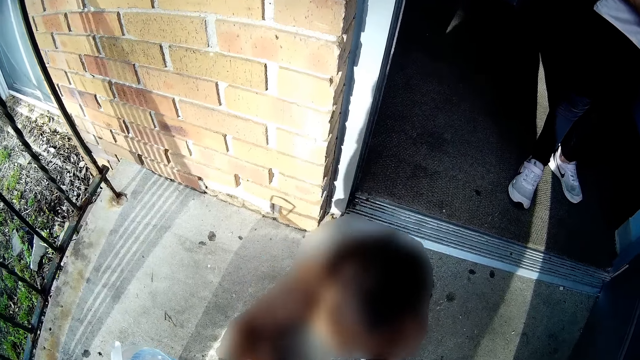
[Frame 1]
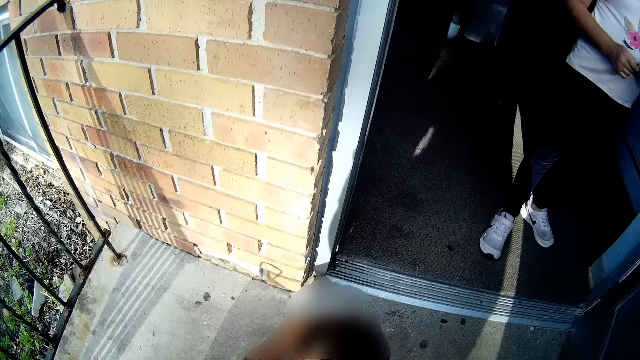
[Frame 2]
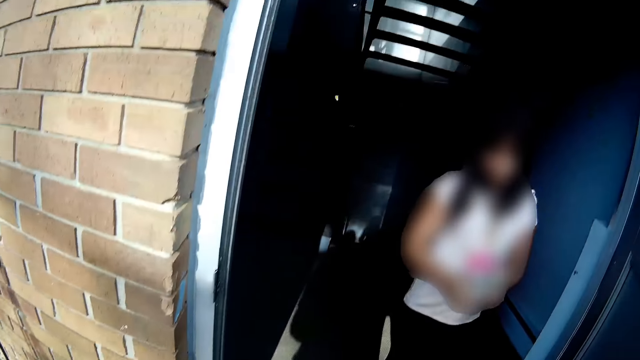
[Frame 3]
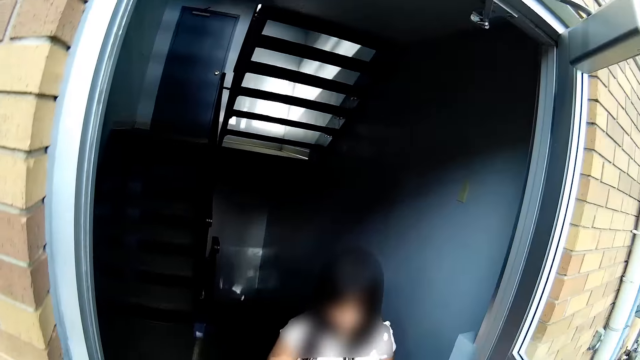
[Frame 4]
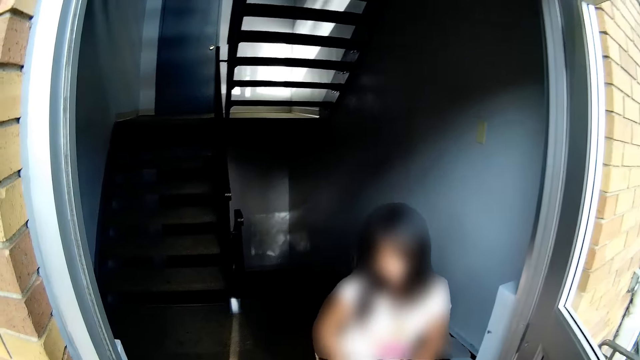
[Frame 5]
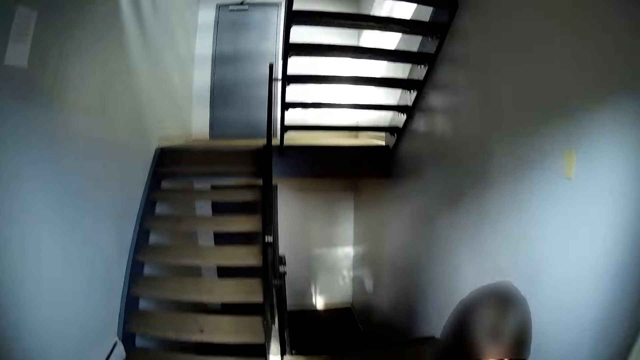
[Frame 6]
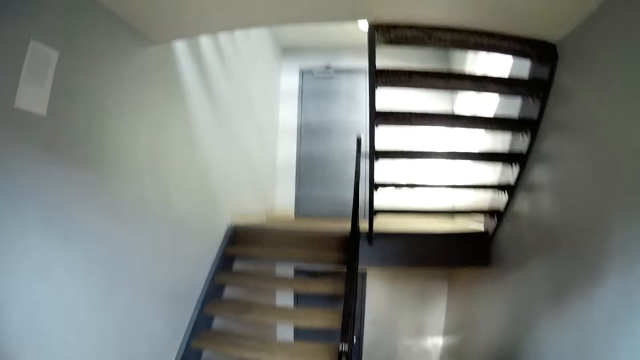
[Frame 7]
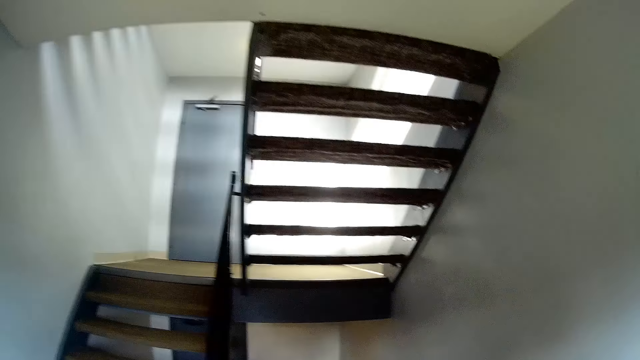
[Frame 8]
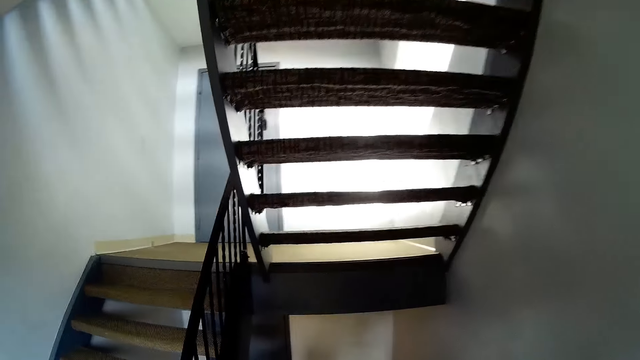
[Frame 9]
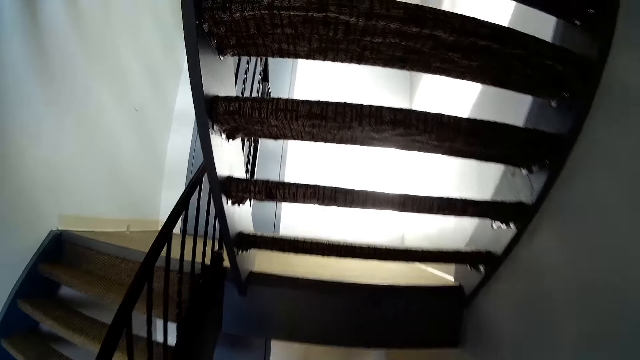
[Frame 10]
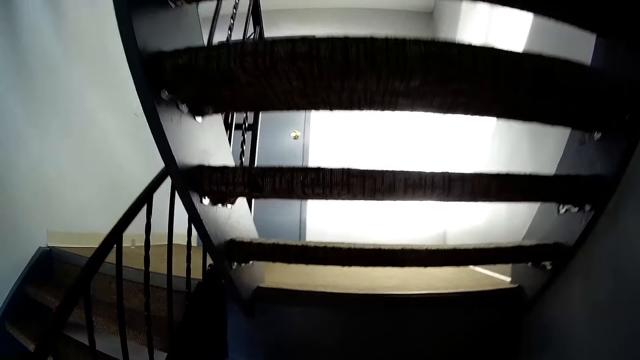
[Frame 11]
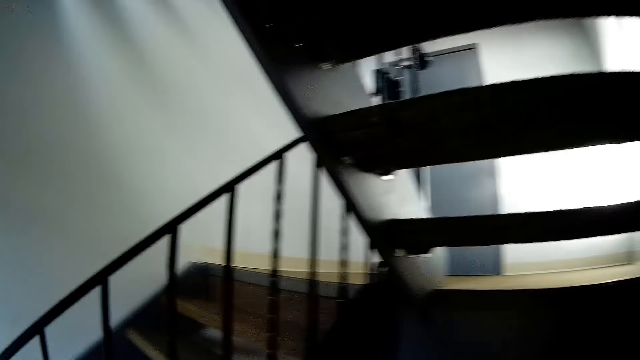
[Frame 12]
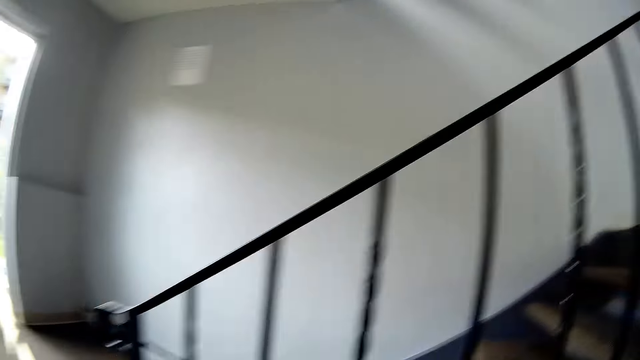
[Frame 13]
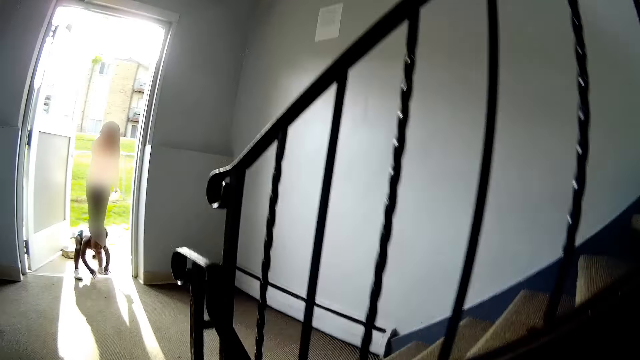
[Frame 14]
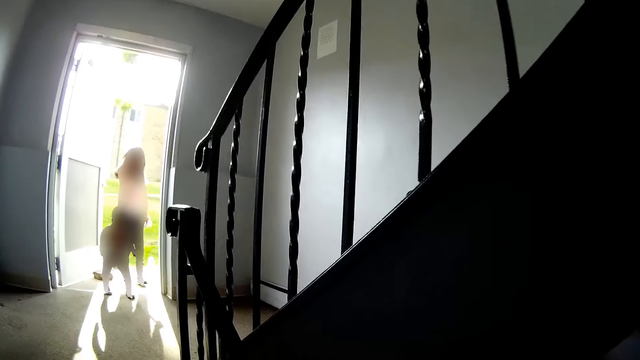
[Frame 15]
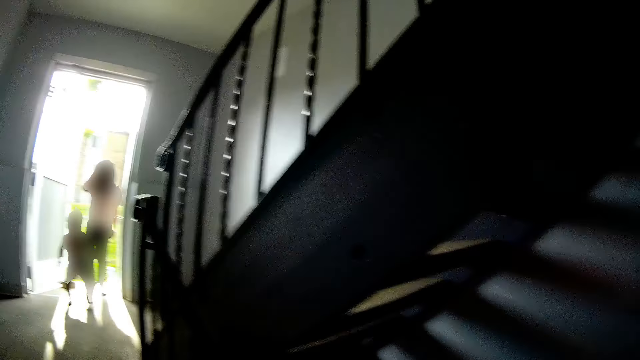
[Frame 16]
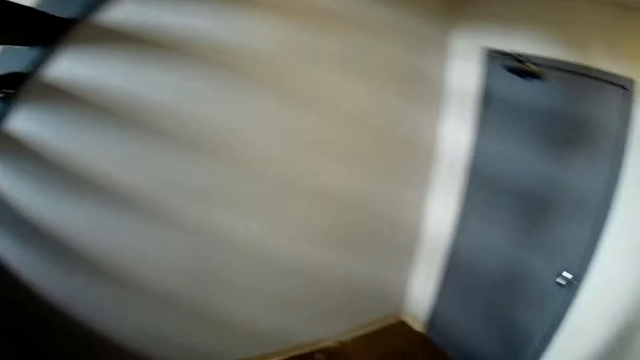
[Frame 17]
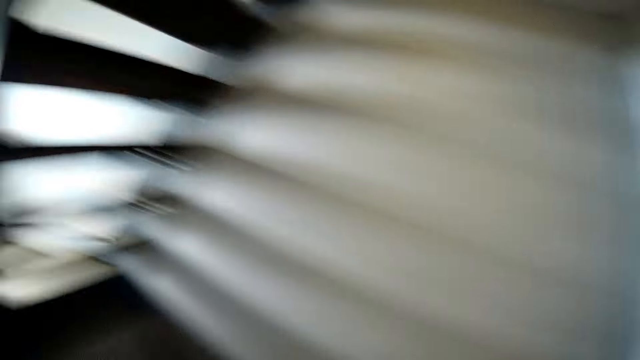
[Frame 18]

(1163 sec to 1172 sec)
The camera wearer walks into the building. They go down the staircase. They talk to a child.

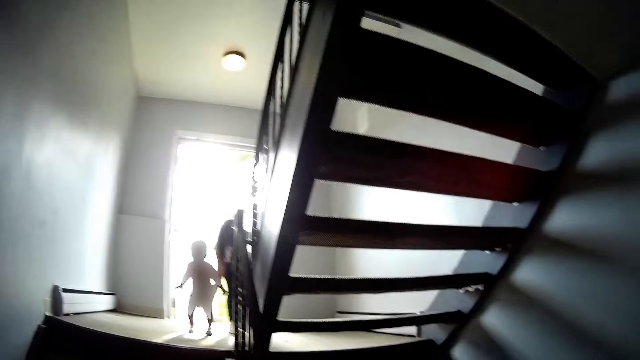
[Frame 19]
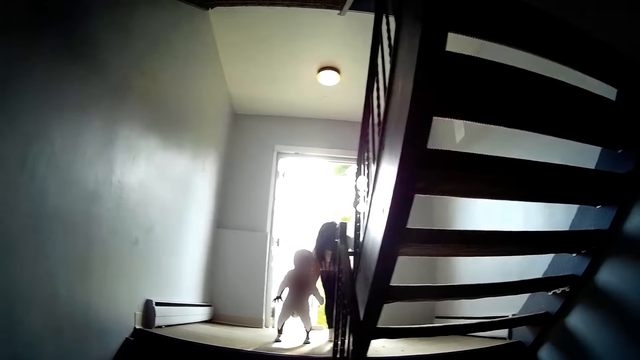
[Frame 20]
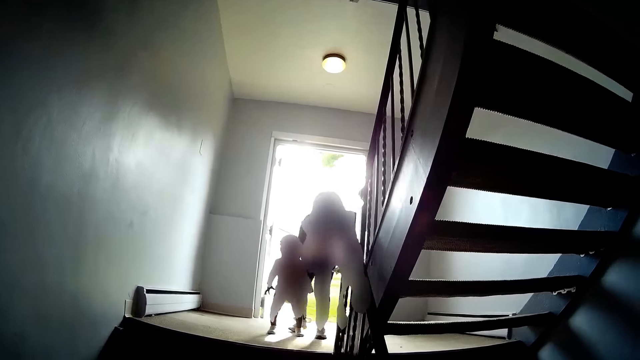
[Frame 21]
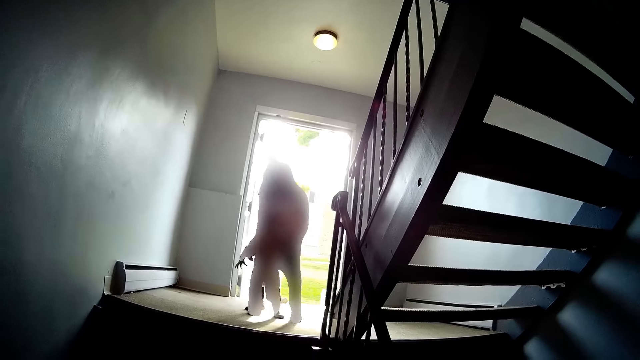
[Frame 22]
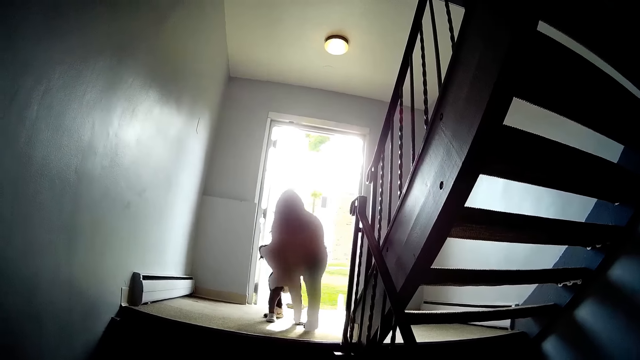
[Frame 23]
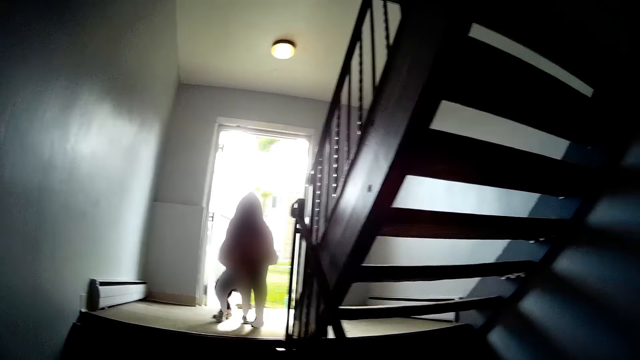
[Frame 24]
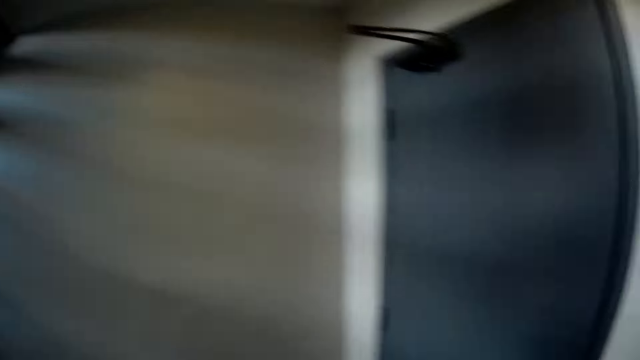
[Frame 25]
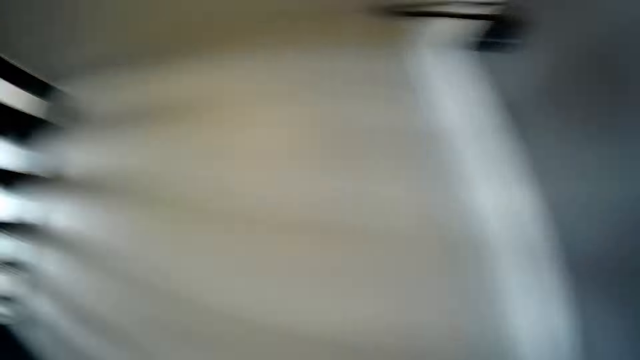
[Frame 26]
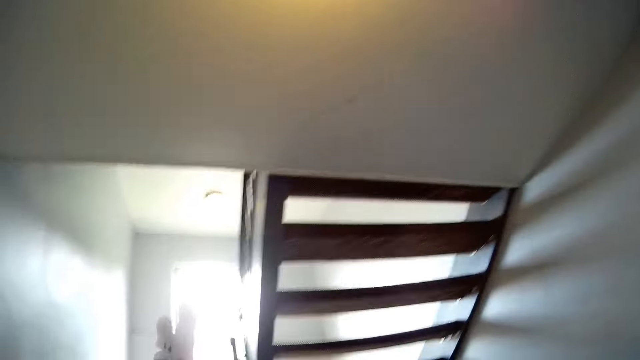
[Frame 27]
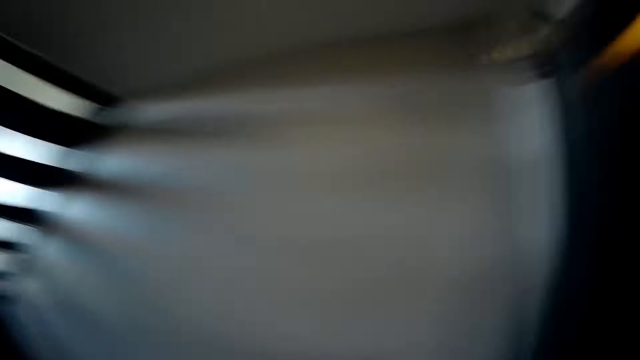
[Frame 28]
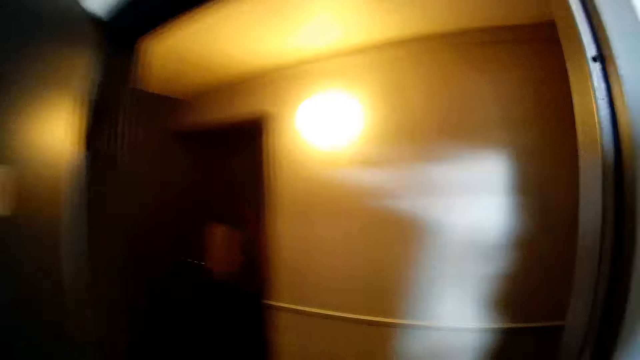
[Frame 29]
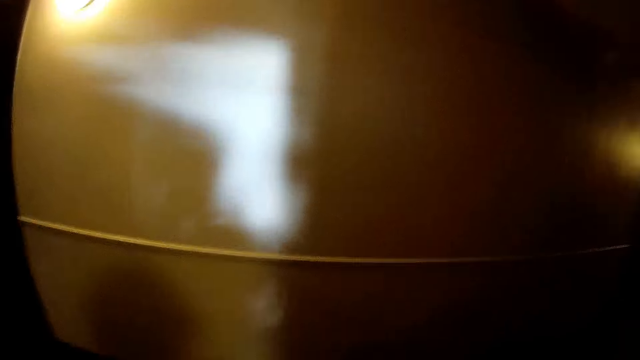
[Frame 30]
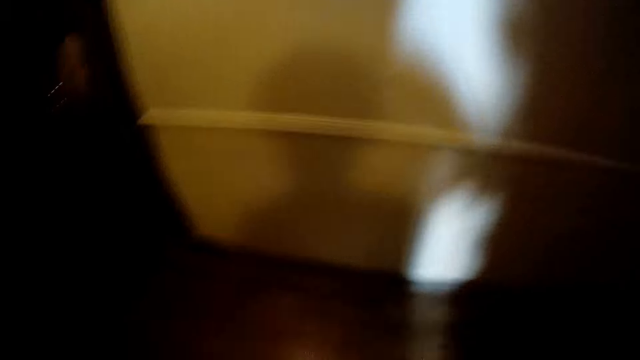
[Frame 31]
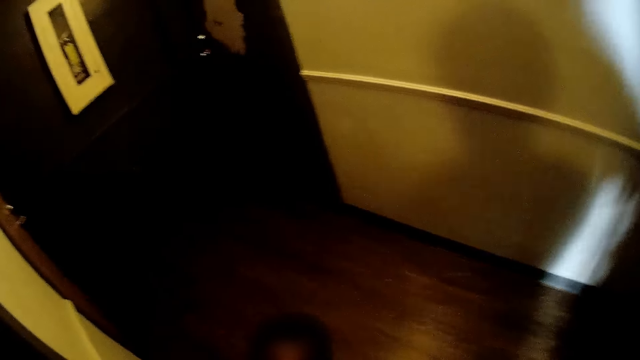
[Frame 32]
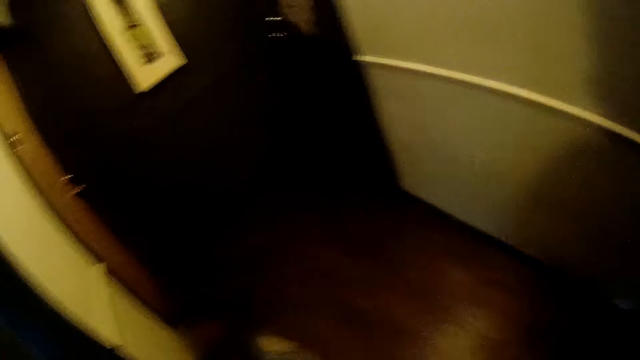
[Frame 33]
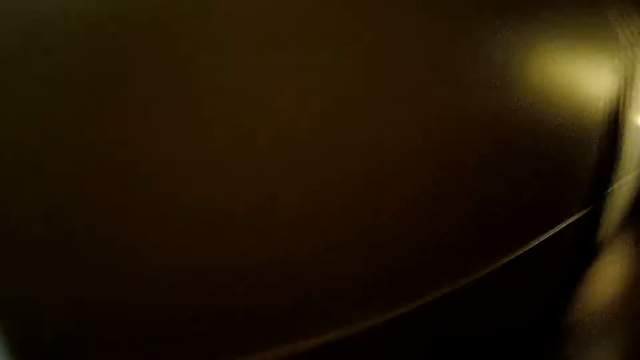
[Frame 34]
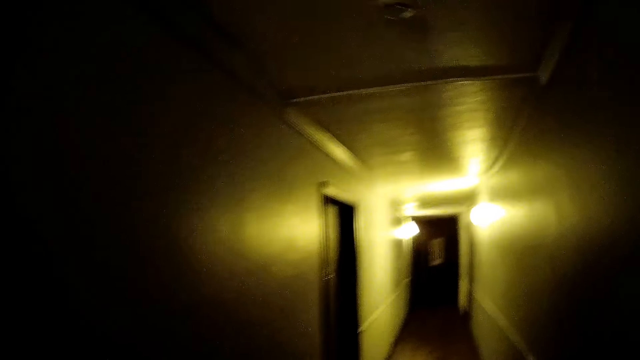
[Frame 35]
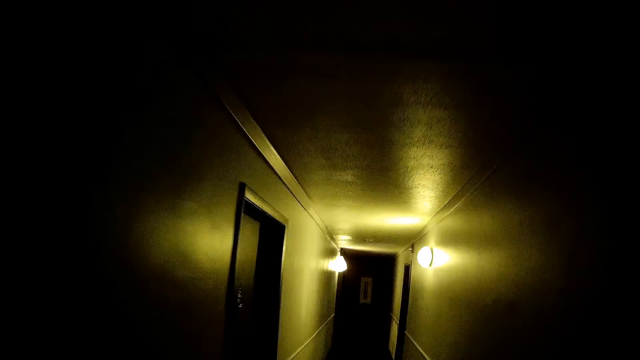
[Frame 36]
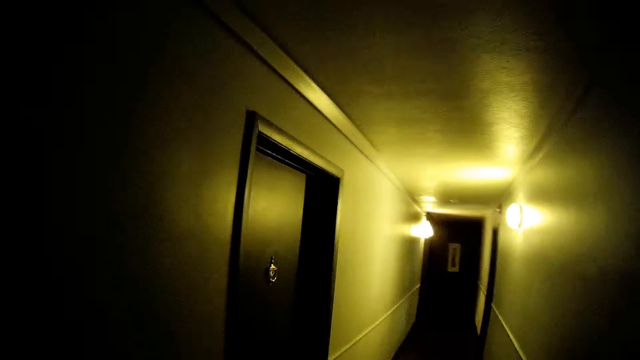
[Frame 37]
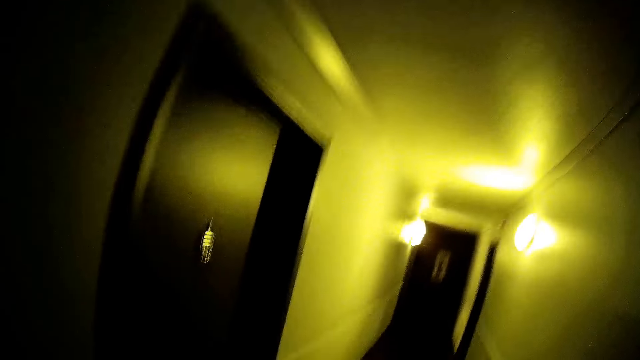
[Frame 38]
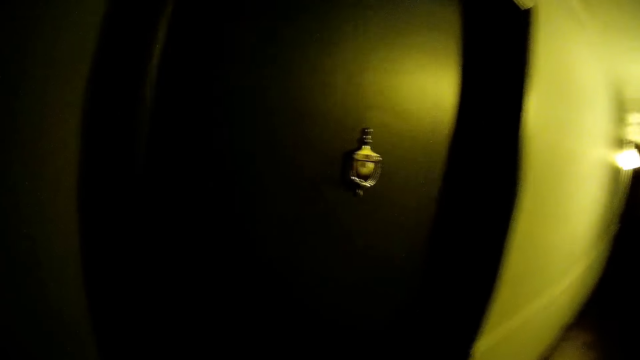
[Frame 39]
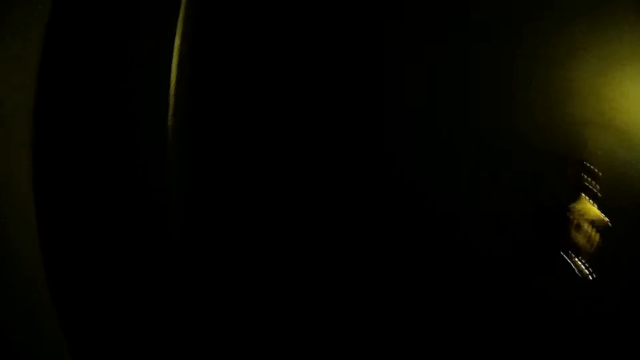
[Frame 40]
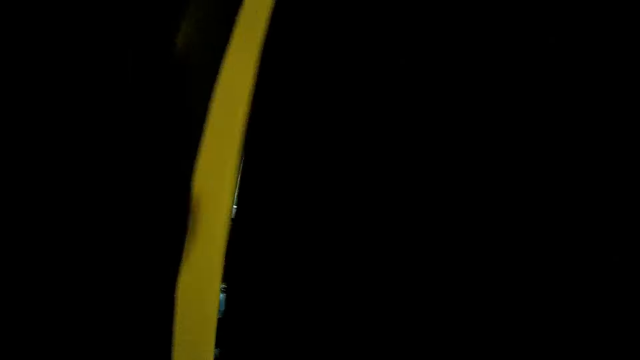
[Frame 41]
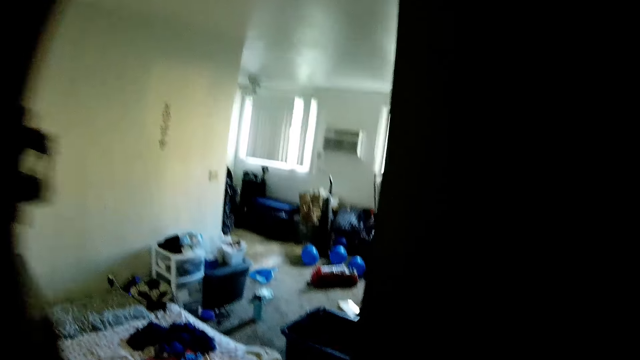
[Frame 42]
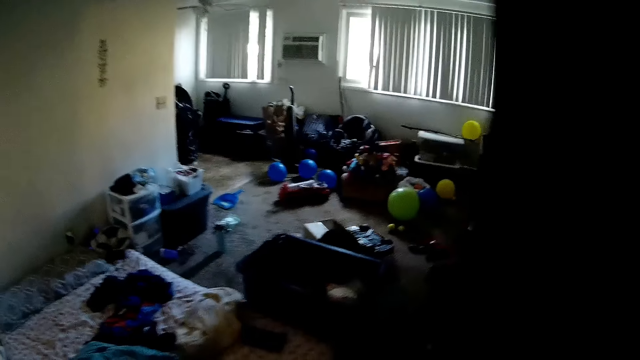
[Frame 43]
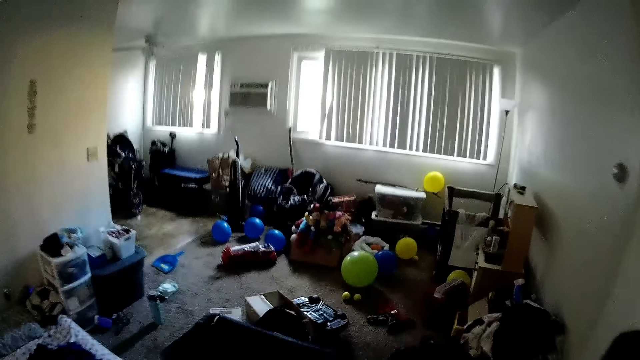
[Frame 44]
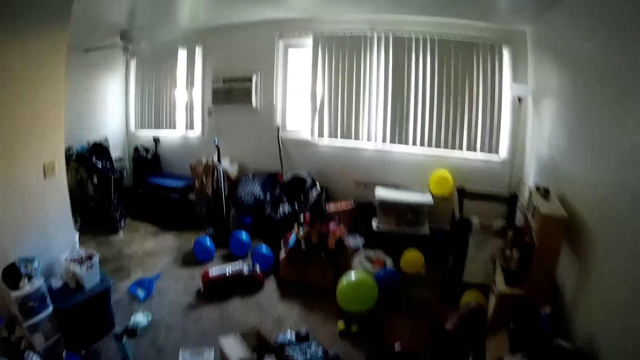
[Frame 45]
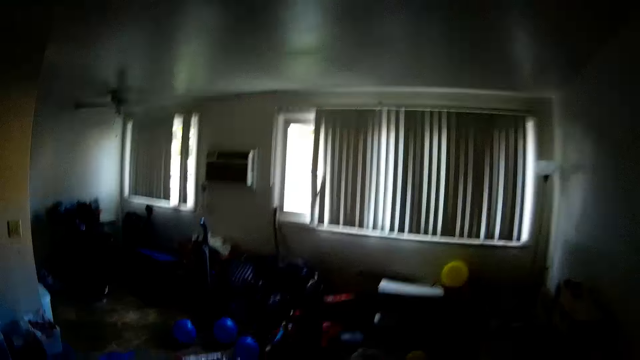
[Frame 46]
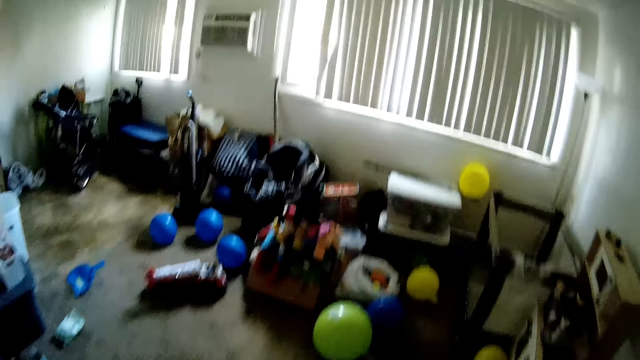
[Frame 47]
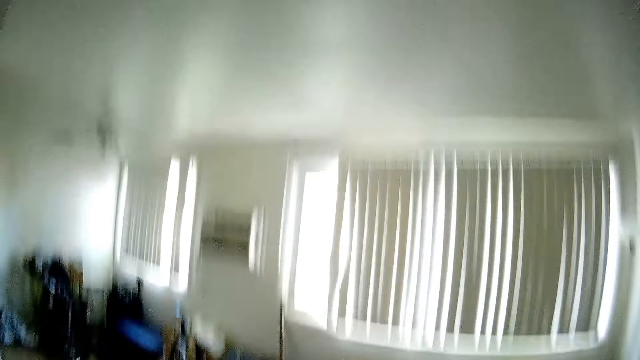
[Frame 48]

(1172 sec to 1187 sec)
A child walks towards the staircase. Another child talks to the camera wearer. The other child carries the first child. The first child talks to the camera wearer. The camera wearer opens the door. She talks to another child. She walks down a hallway. She opens the door with her right hand. She walks into a sitting room.
